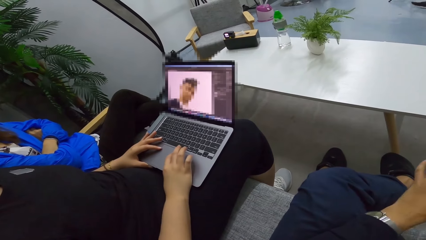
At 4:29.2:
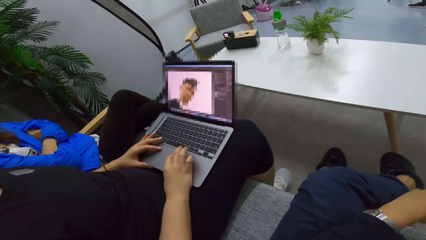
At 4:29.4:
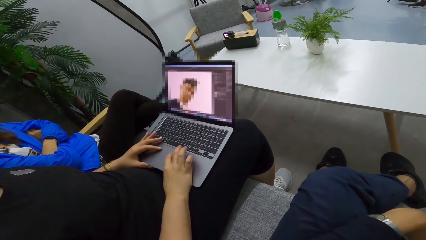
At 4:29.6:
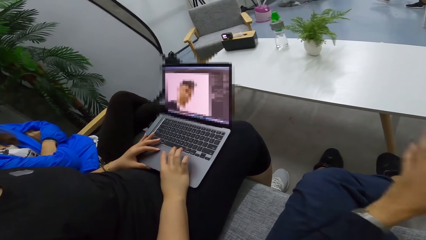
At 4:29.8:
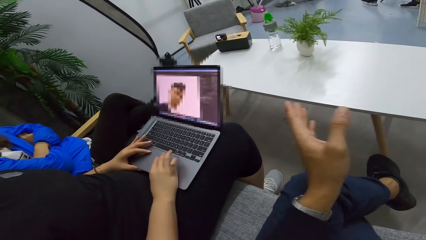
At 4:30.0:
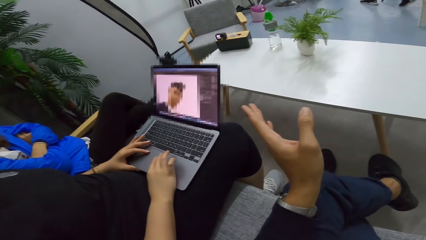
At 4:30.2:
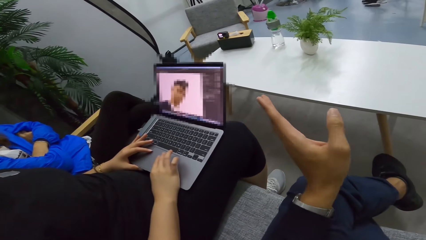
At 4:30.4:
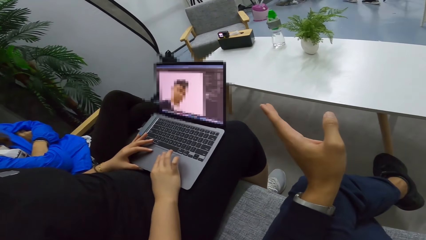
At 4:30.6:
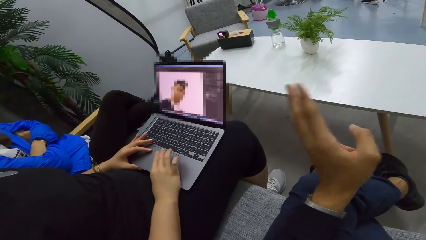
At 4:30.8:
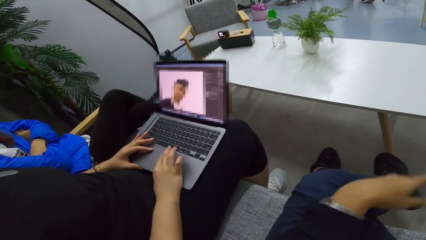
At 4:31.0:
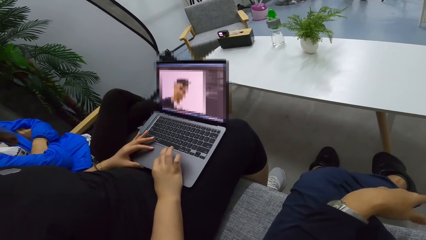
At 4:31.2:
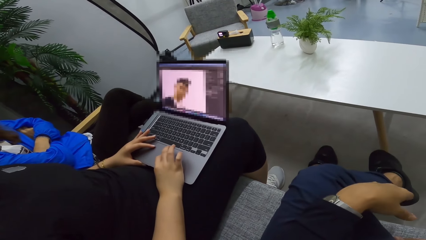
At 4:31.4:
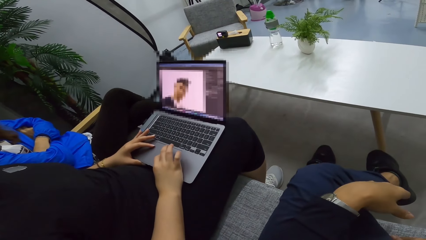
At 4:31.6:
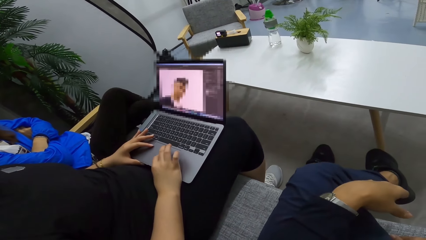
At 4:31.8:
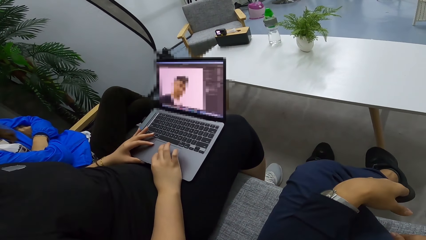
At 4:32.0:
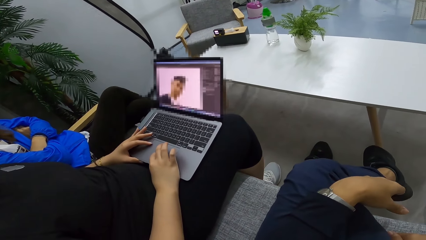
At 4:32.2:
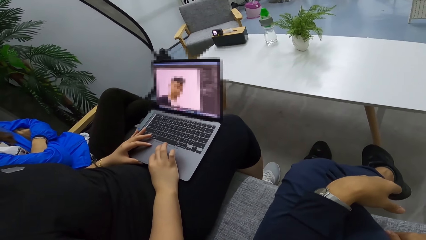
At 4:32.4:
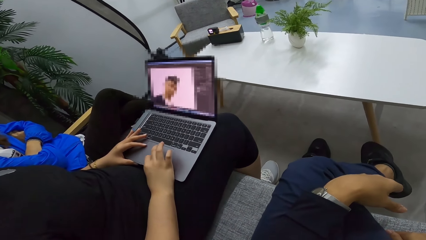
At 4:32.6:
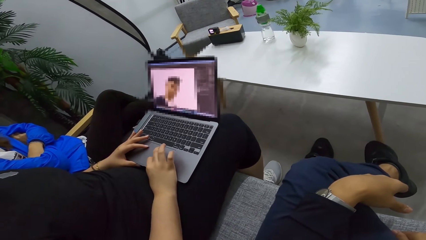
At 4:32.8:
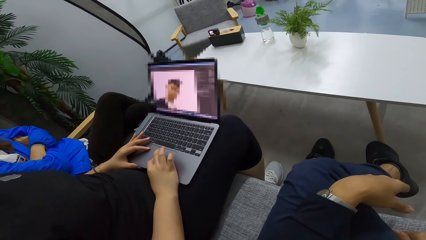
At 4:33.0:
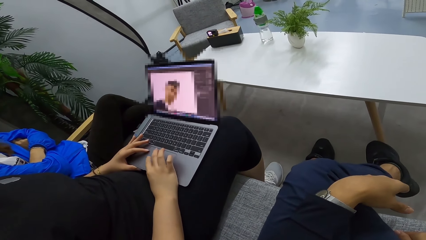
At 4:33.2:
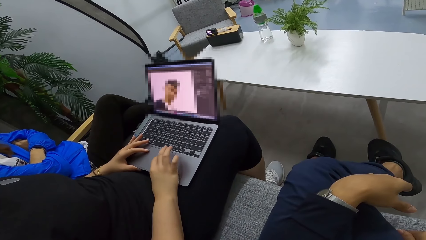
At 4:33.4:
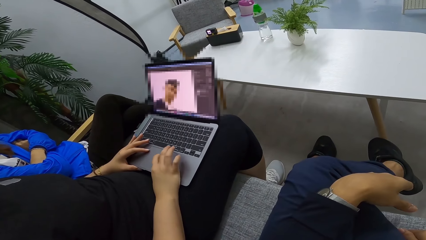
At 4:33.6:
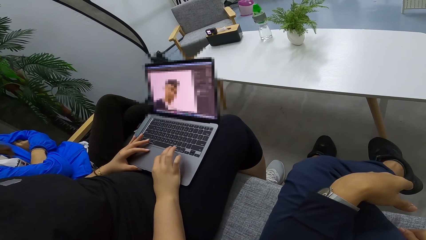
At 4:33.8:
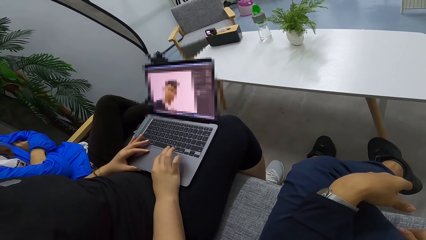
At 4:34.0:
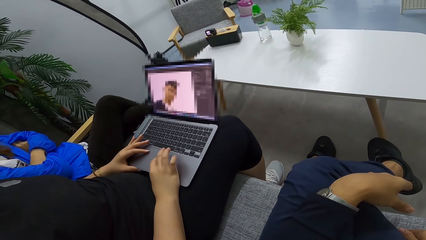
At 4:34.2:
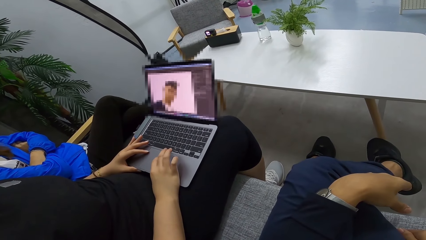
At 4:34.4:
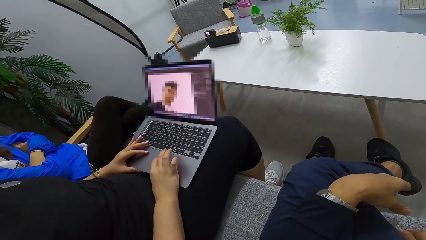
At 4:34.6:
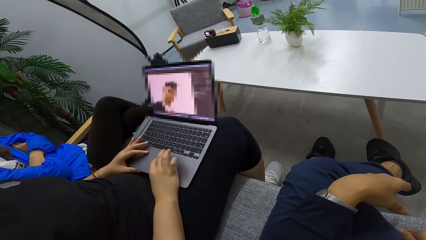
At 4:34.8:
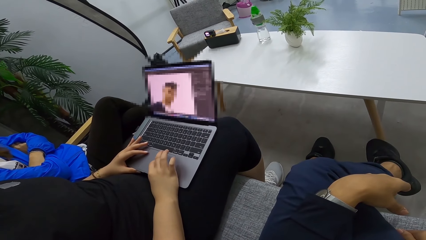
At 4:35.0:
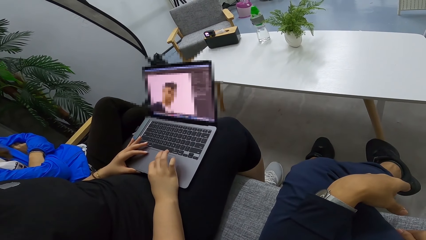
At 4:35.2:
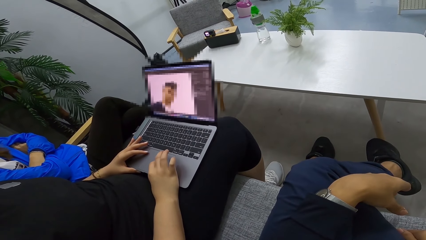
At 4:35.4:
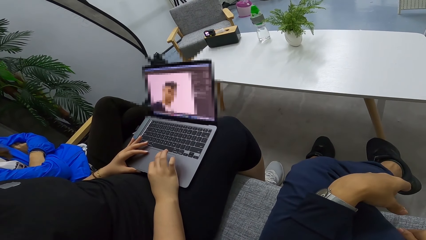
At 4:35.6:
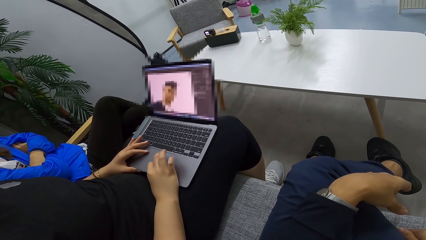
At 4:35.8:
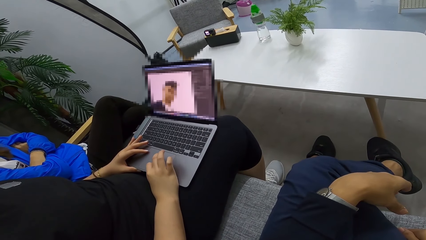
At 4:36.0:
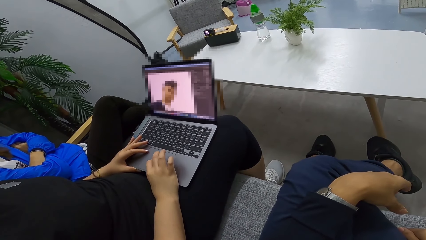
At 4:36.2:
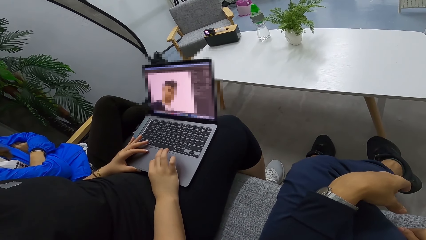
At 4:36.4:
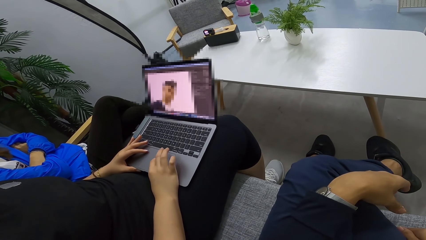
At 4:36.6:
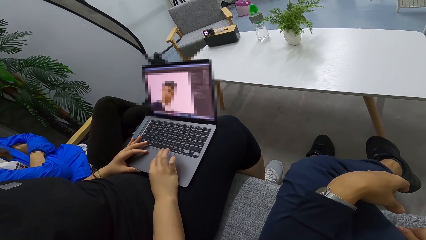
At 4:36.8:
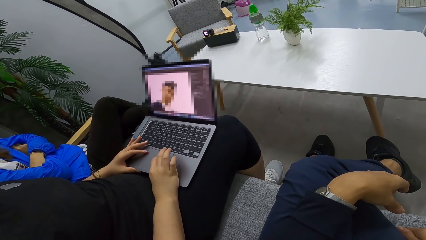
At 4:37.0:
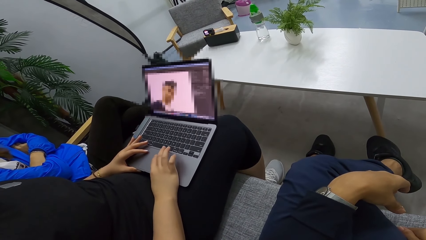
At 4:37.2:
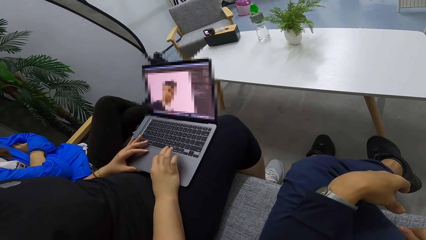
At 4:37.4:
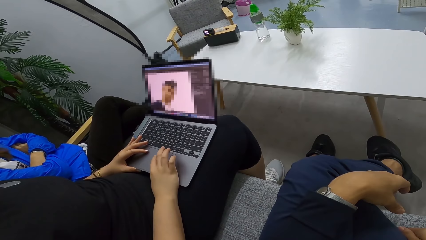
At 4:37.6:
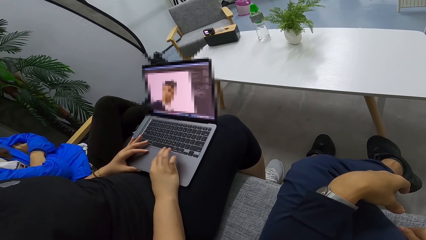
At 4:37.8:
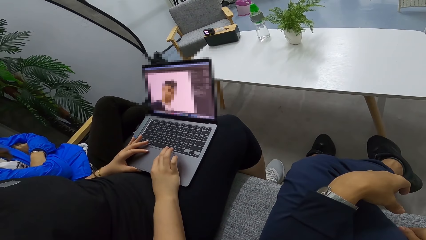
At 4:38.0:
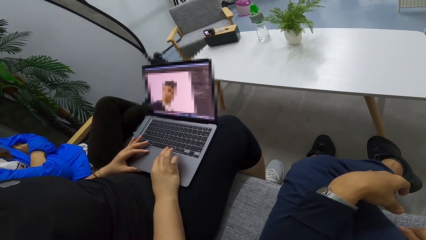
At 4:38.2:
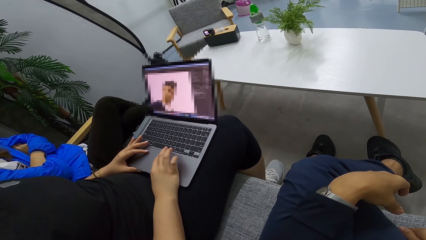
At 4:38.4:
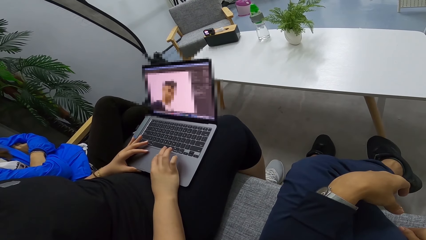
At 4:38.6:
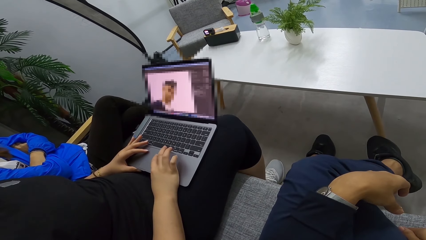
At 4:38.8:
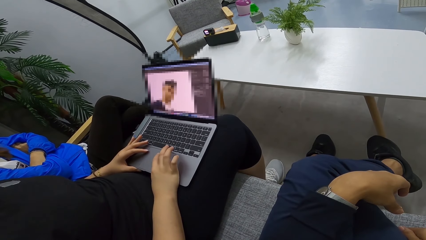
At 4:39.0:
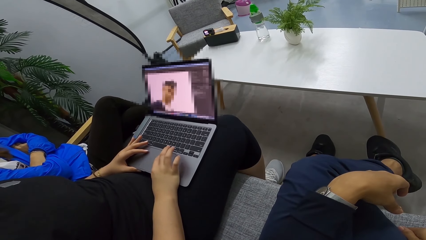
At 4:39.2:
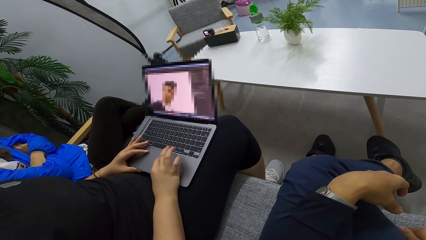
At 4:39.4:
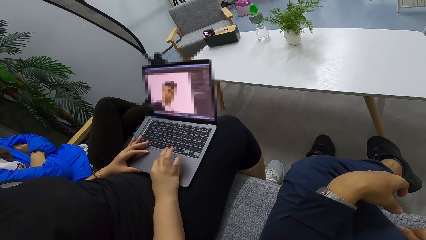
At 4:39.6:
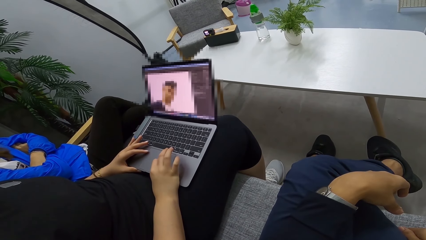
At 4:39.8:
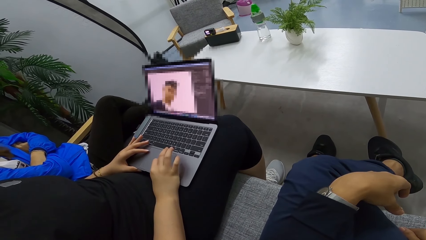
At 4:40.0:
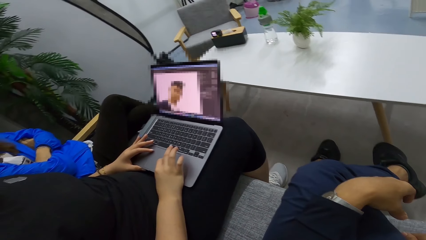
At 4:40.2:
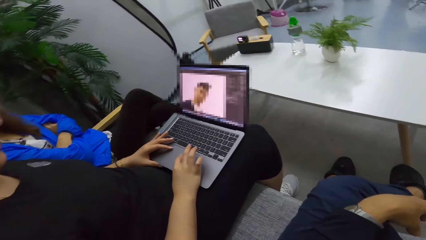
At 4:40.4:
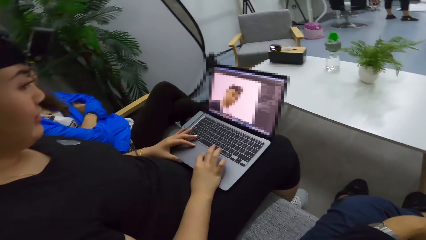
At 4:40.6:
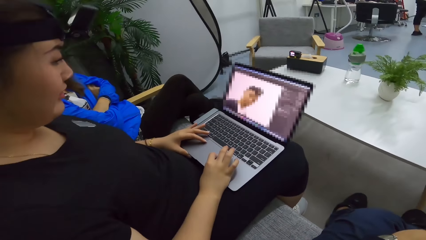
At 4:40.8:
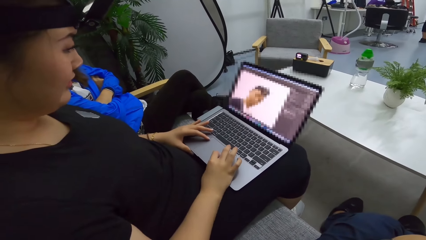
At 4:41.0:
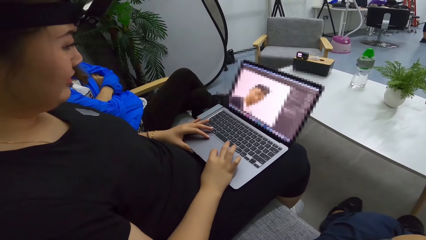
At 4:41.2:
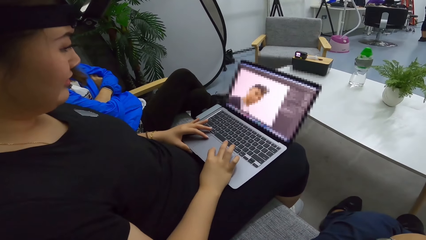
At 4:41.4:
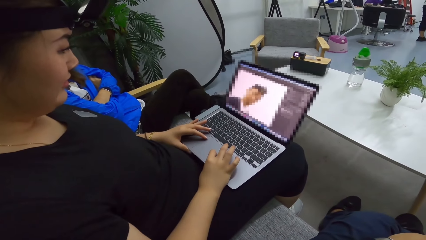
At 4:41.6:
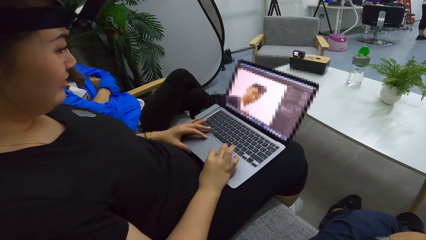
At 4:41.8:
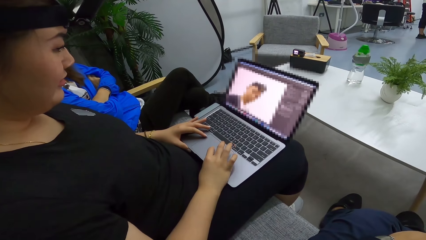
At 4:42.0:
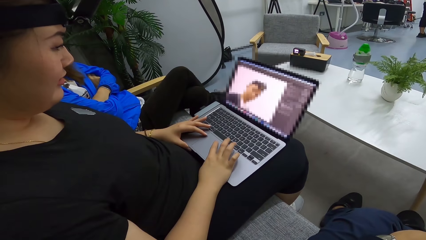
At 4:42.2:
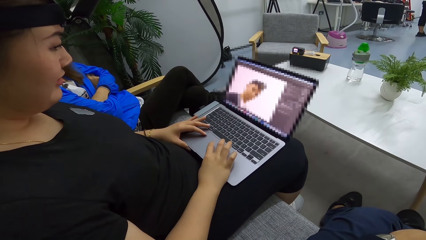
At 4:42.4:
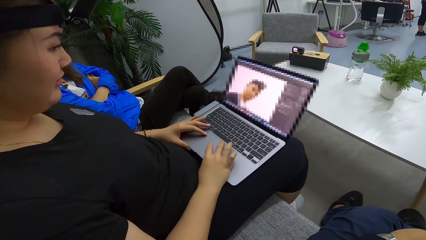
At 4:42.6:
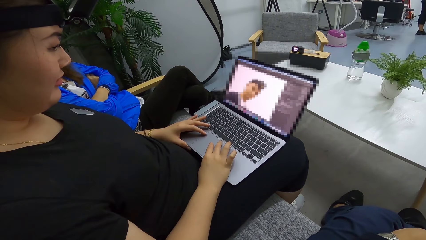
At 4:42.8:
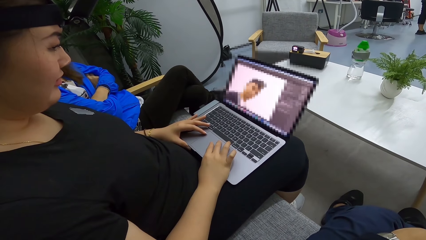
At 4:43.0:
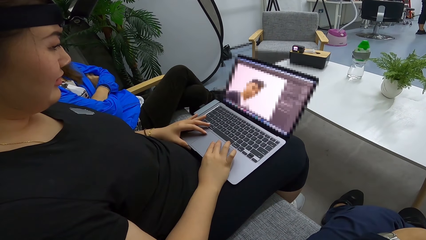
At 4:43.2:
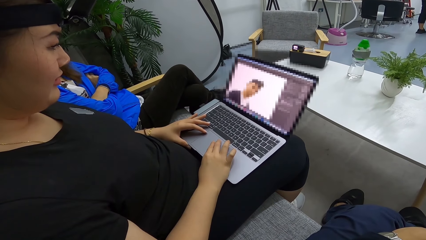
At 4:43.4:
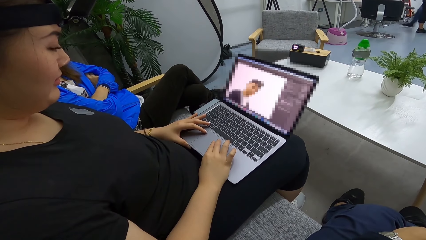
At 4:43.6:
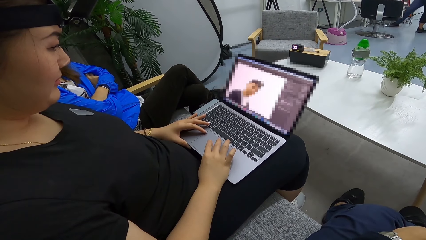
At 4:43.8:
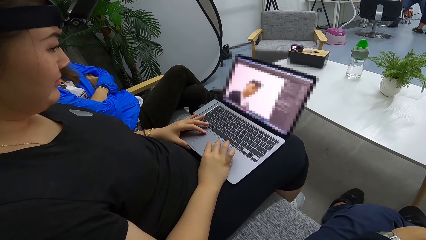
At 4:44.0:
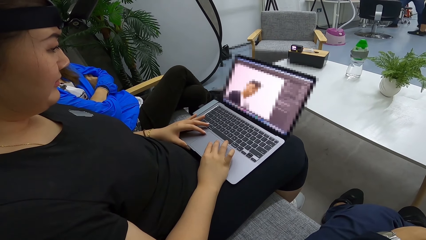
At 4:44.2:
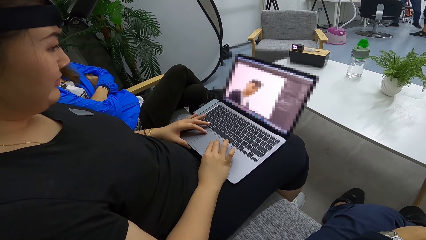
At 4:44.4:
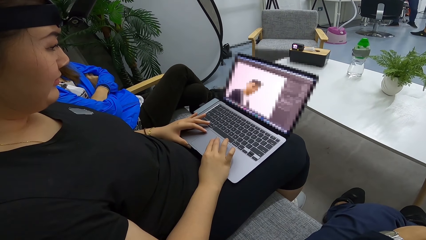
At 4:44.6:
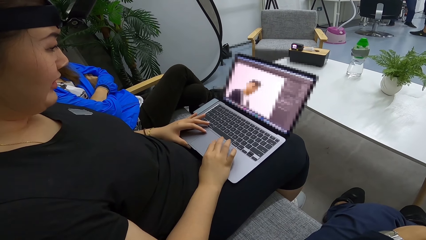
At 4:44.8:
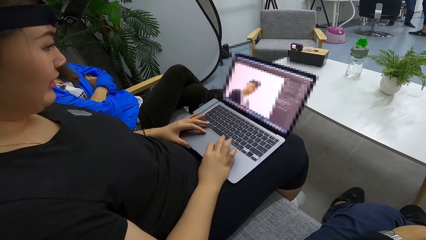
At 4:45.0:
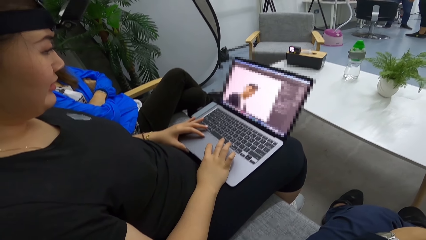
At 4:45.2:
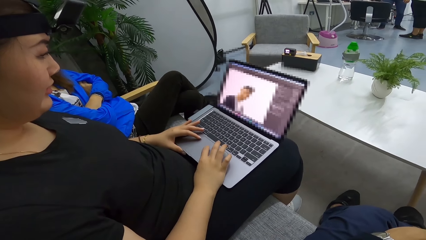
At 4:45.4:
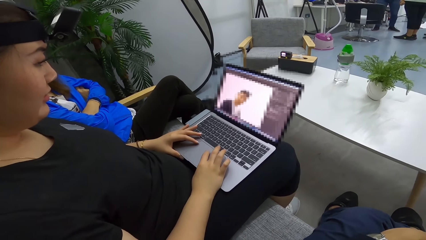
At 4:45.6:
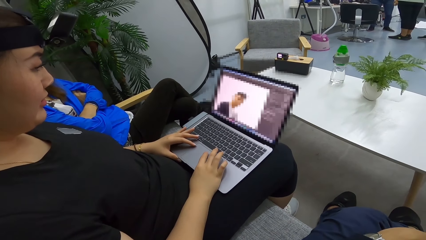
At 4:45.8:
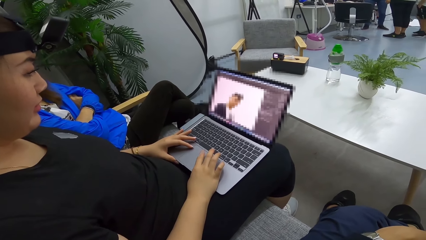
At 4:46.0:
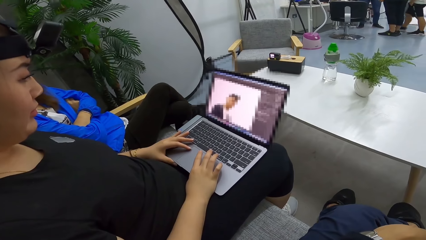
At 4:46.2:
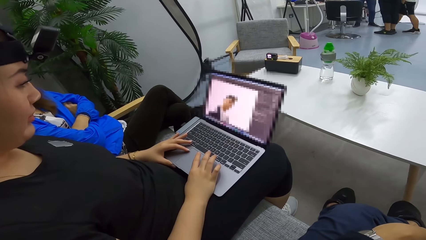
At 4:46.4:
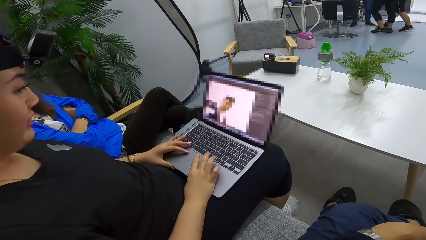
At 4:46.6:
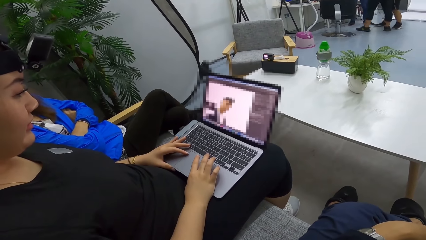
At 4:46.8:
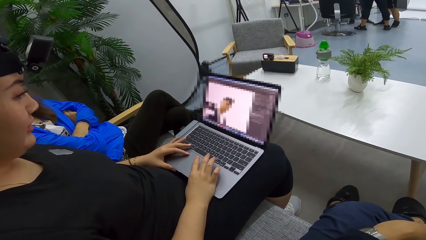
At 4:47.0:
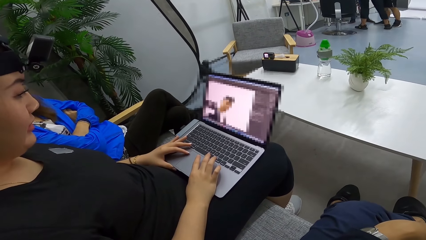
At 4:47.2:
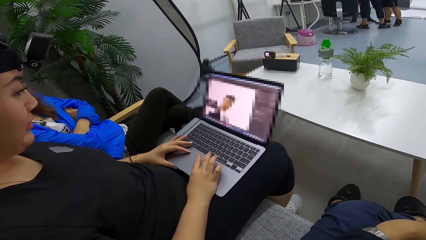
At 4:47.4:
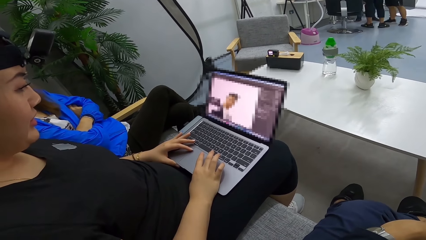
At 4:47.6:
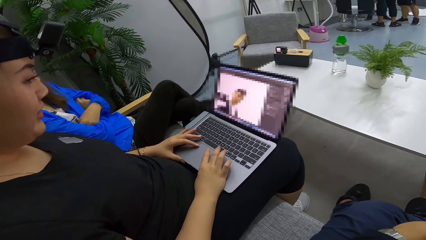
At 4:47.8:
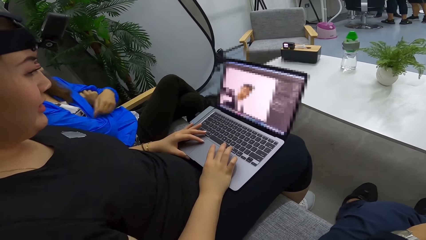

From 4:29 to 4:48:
The camera wearer points at the laptop. A man points at the laptop. A woman operates the laptop.
